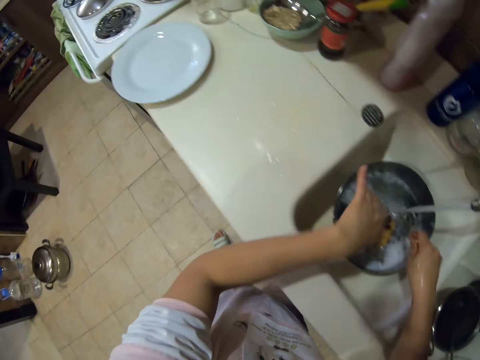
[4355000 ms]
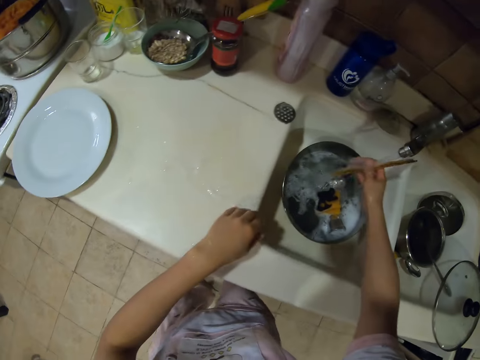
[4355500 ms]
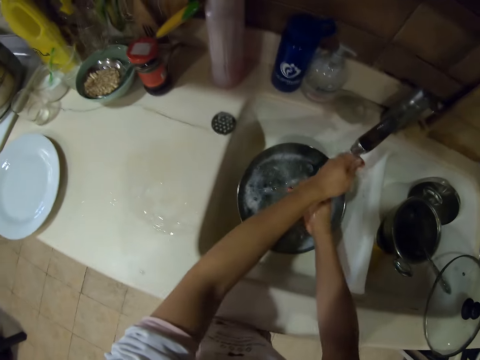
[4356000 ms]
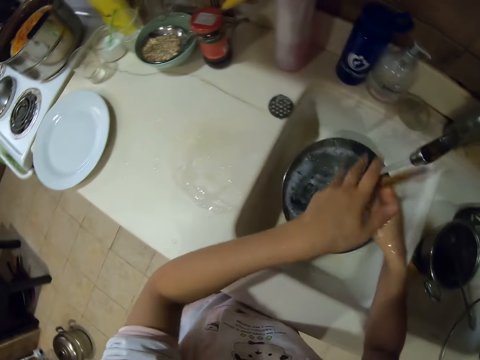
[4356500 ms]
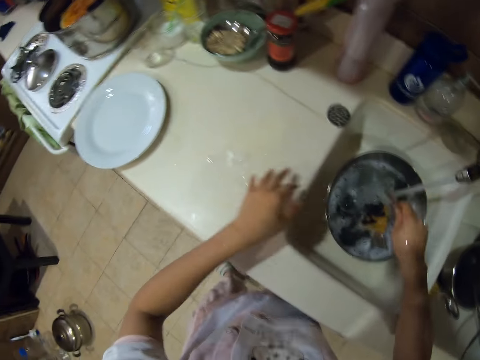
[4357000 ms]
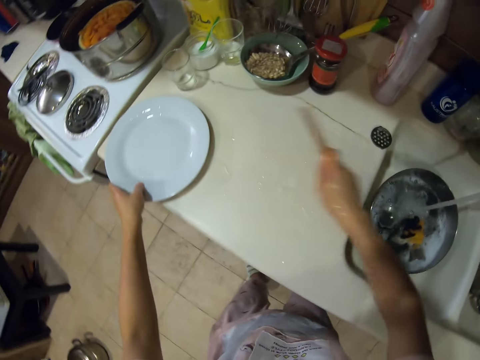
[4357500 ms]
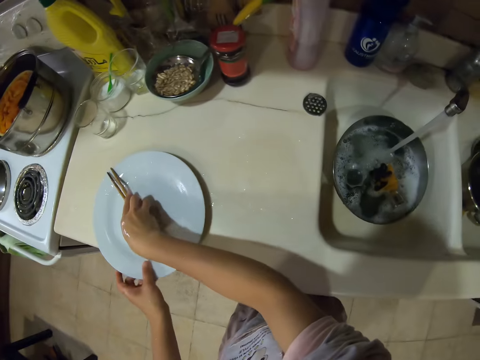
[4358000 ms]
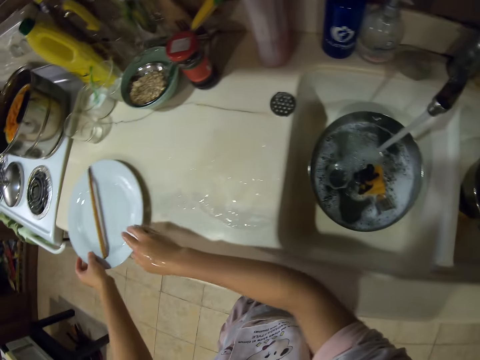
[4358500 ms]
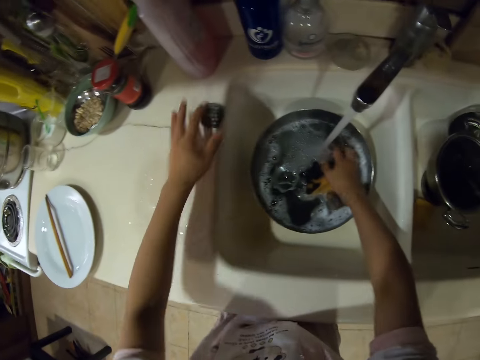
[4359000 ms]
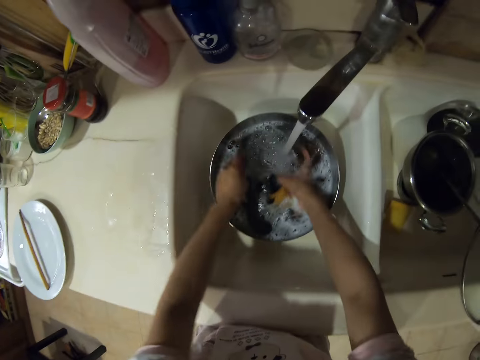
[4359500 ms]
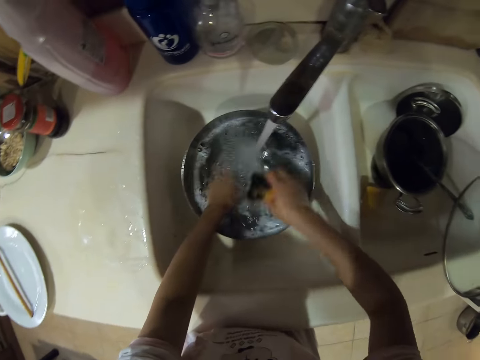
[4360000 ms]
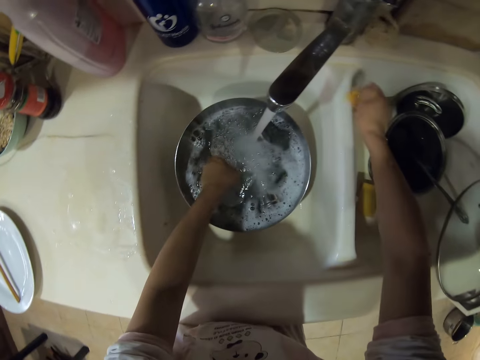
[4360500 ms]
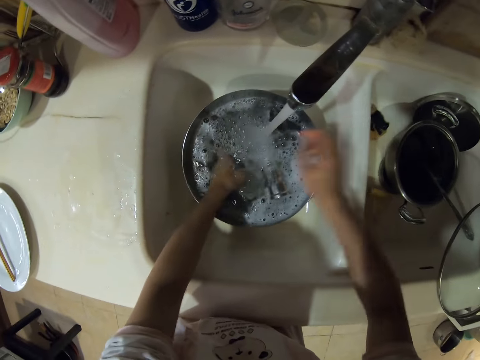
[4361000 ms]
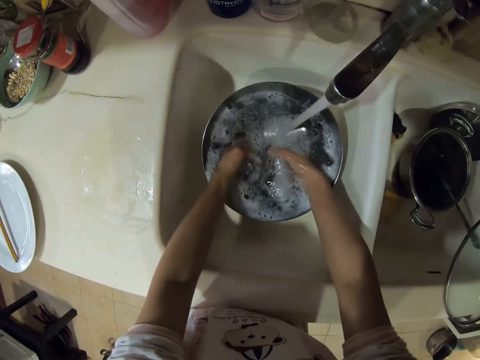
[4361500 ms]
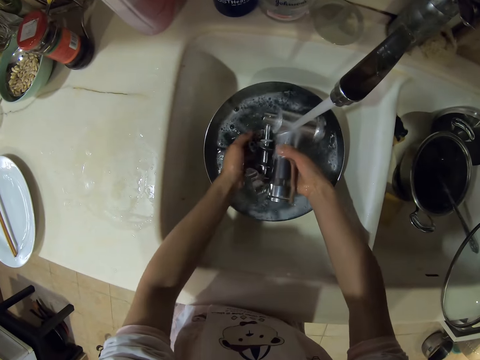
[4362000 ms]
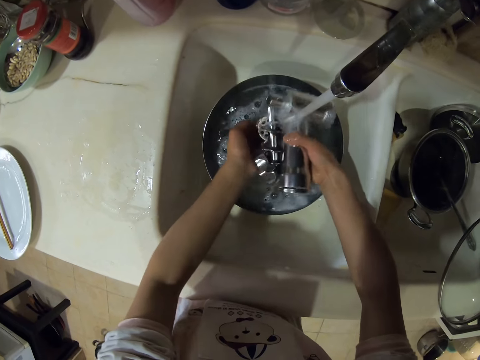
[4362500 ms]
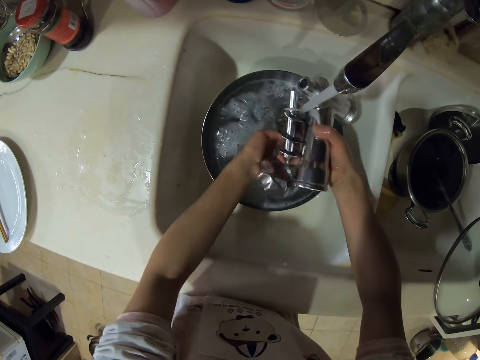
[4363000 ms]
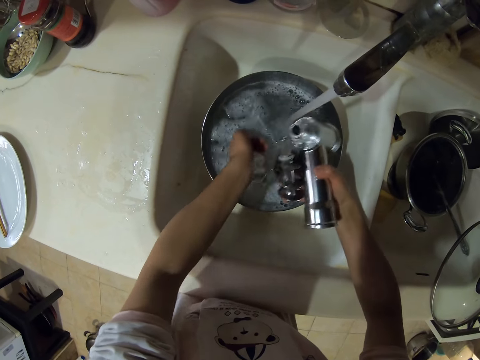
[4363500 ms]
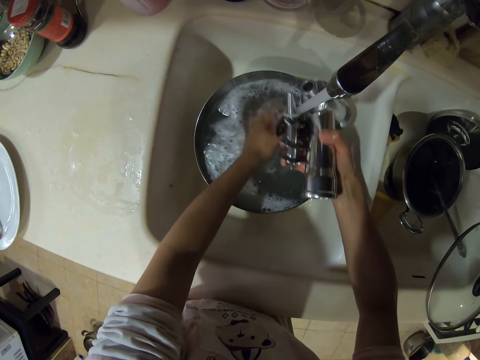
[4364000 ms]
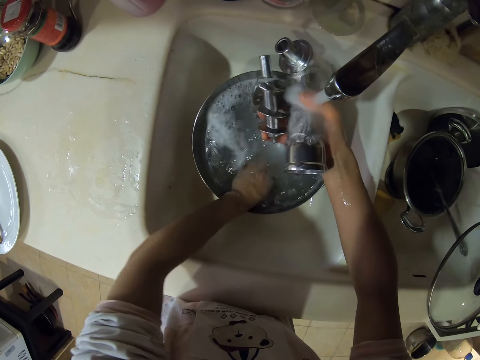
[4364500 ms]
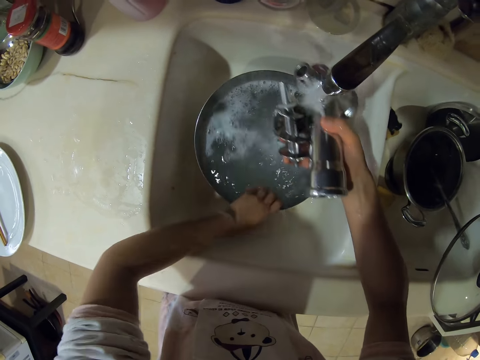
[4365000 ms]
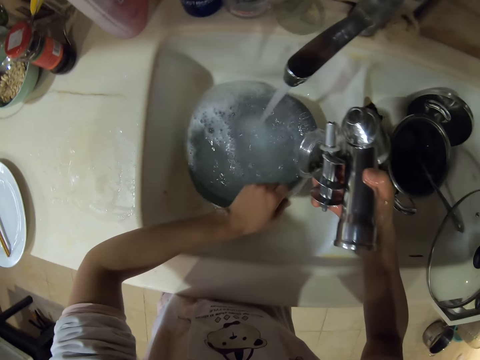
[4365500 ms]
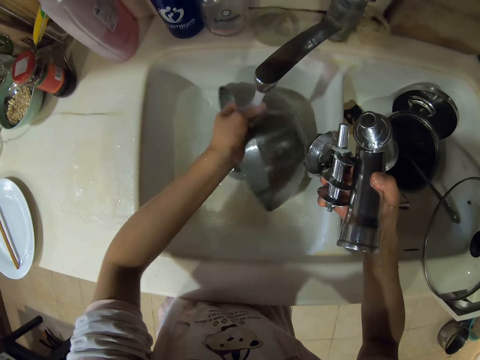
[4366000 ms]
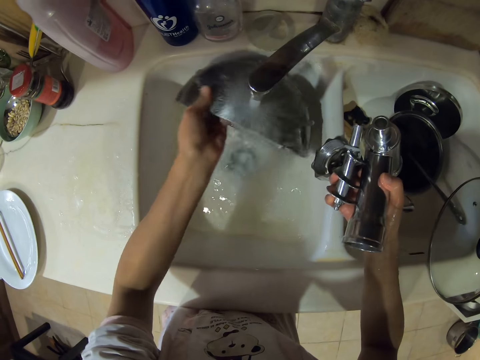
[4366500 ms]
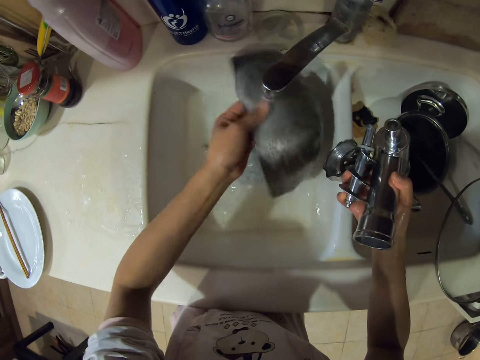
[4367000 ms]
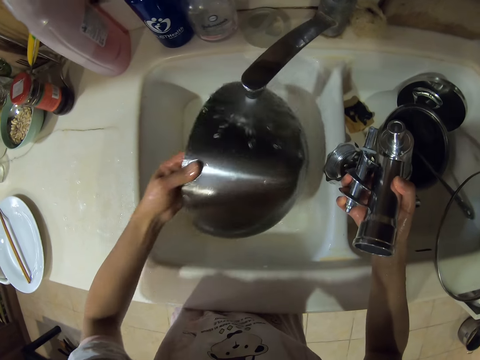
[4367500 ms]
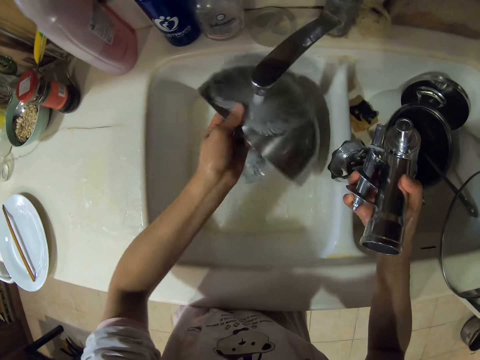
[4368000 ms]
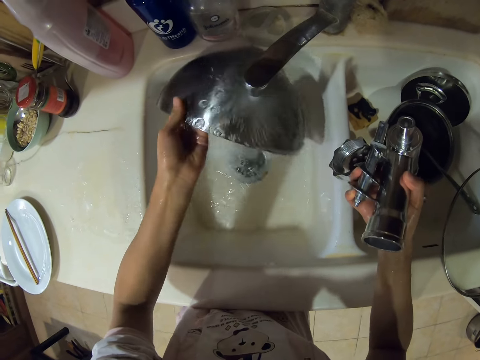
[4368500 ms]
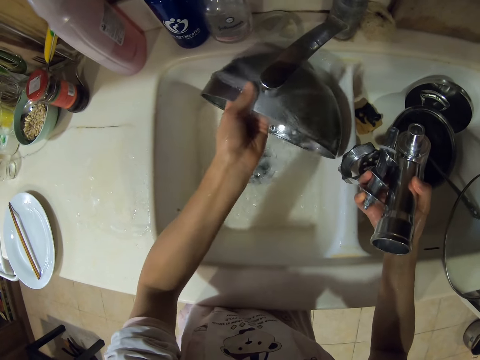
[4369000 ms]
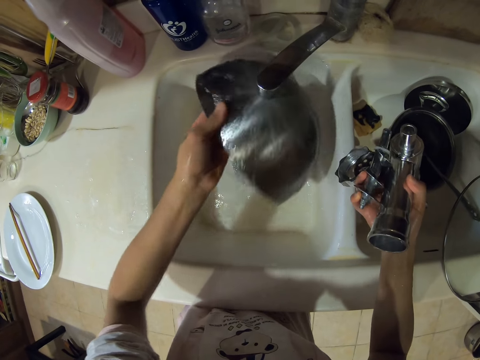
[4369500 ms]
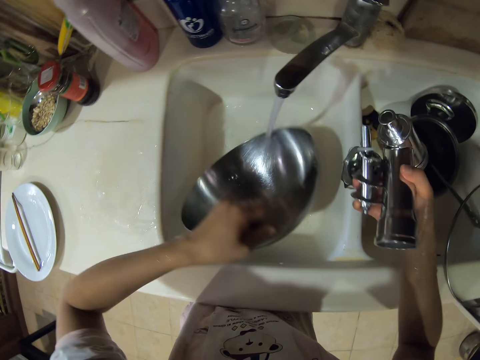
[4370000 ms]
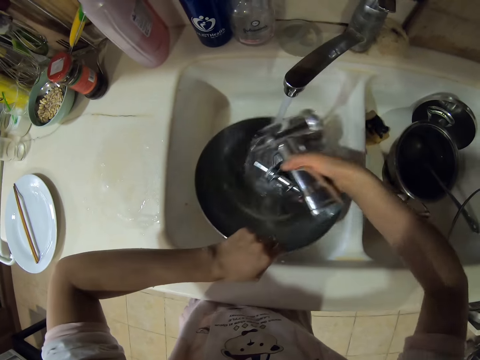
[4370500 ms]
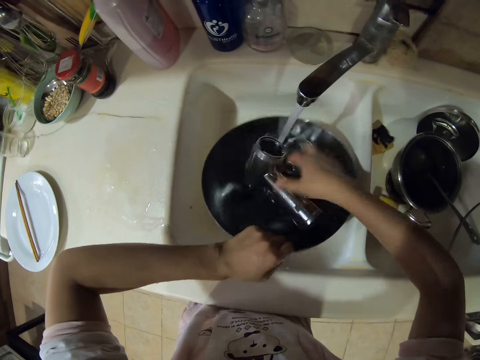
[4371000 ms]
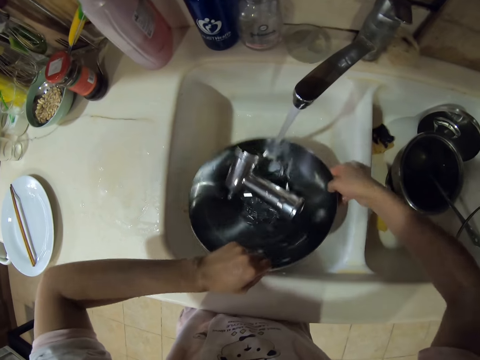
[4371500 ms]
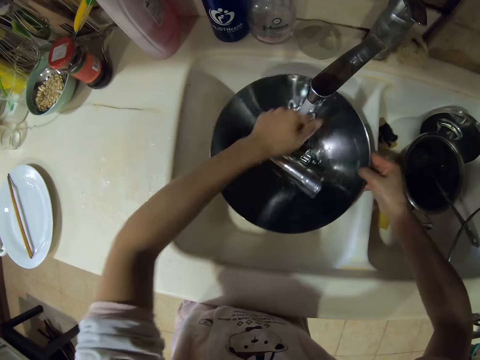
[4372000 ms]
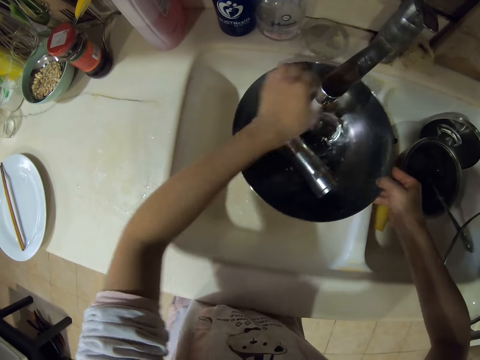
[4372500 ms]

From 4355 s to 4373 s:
The camera wearer puts the chopsticks on the plate. They take the blade. They put the sponge in the other sink. They rinse the parts of the meat grinder body. They pour water. They rinse the basin. They put the parts of the meat grinder body in the basin.

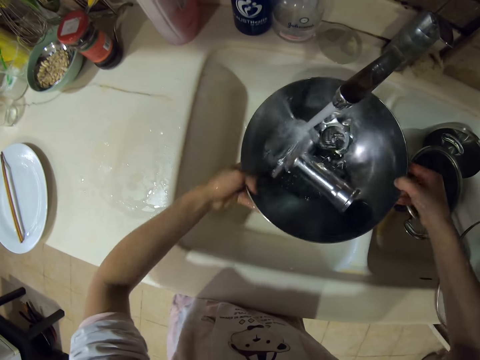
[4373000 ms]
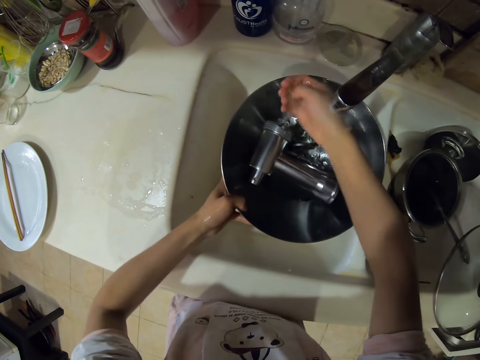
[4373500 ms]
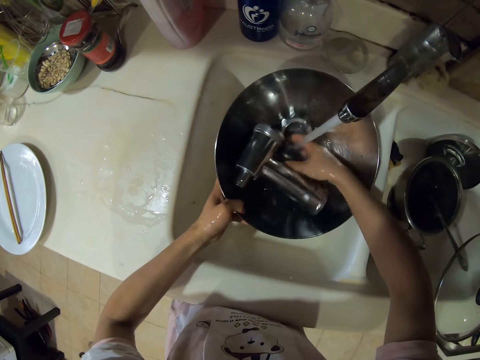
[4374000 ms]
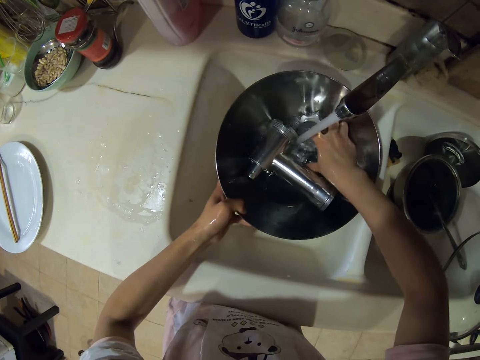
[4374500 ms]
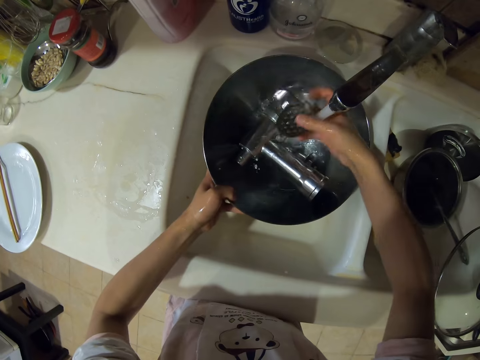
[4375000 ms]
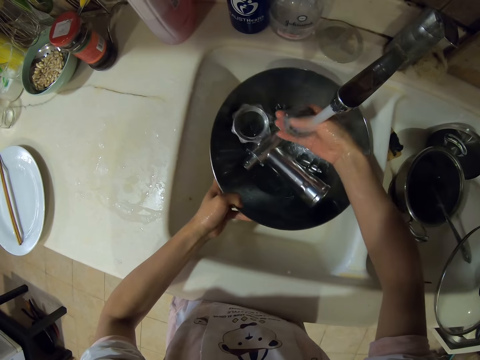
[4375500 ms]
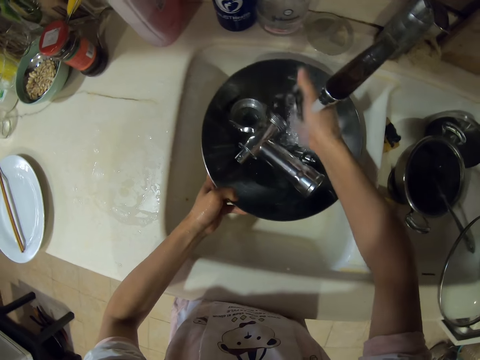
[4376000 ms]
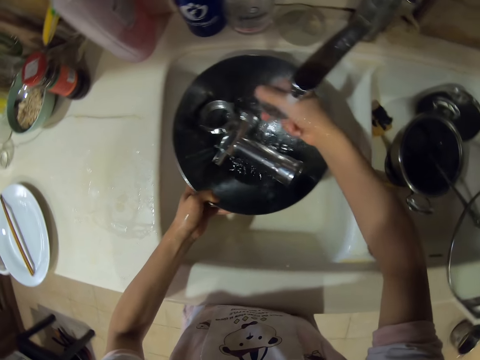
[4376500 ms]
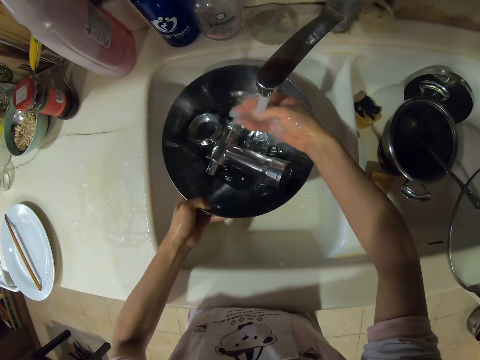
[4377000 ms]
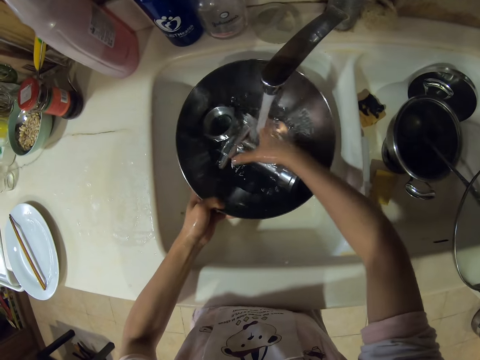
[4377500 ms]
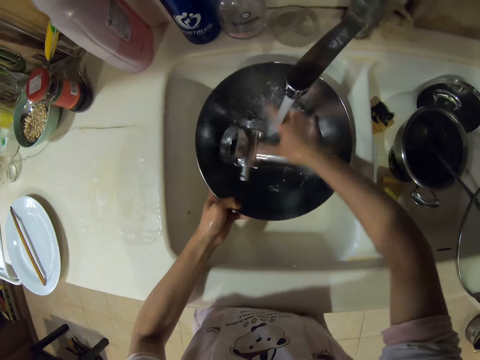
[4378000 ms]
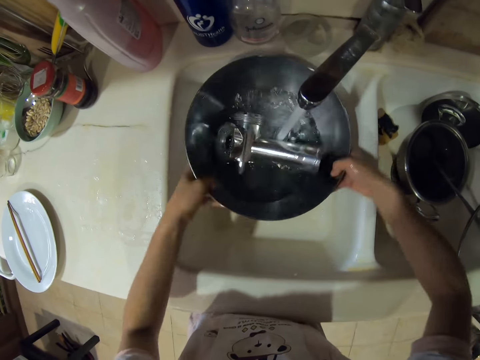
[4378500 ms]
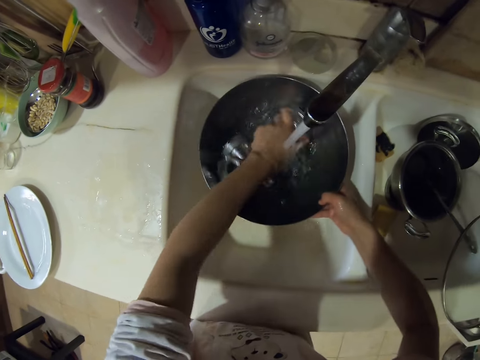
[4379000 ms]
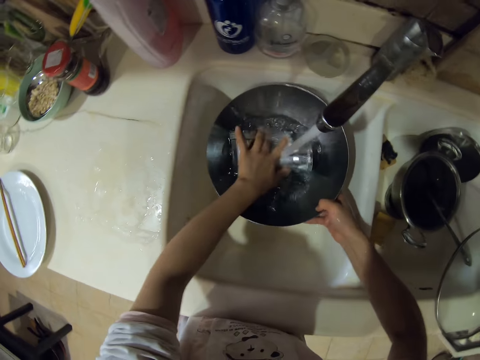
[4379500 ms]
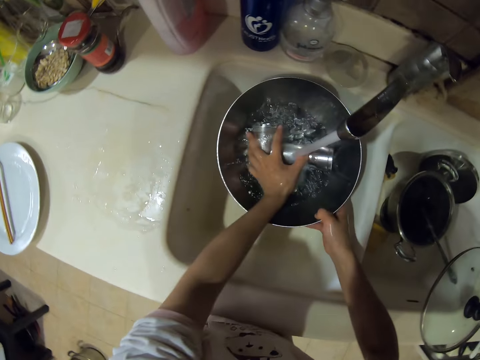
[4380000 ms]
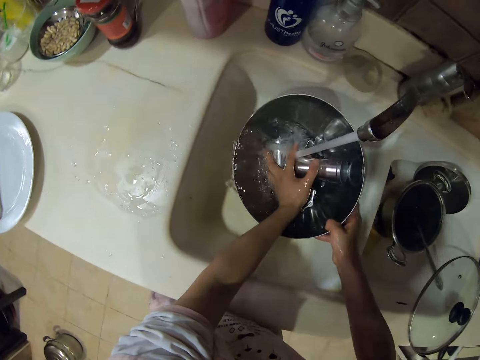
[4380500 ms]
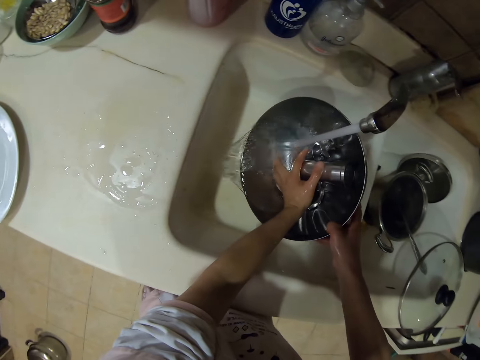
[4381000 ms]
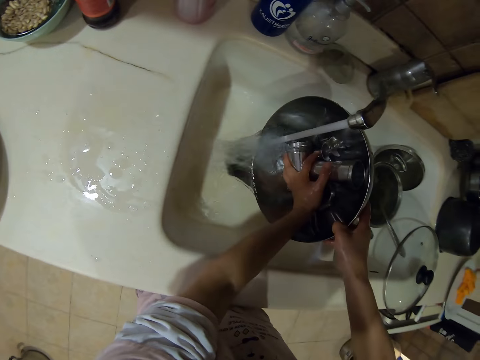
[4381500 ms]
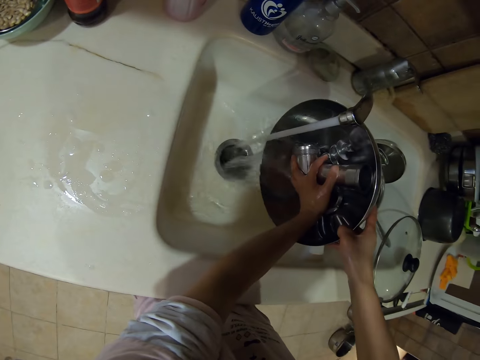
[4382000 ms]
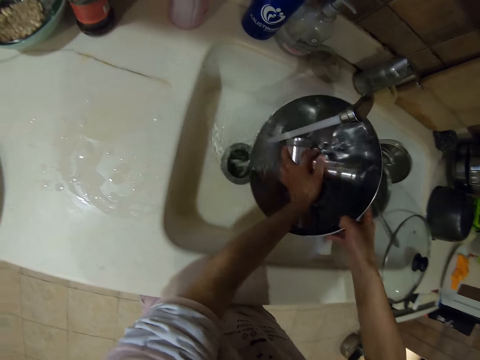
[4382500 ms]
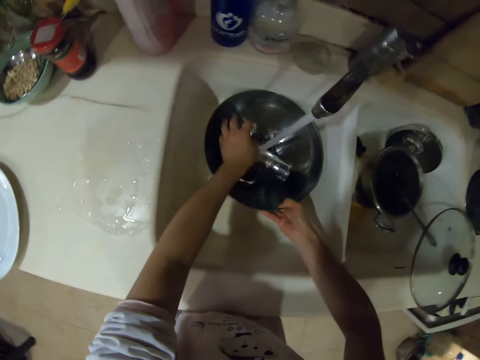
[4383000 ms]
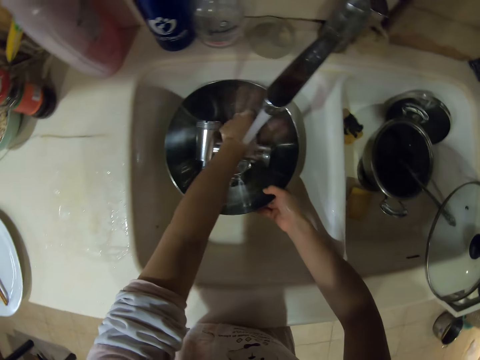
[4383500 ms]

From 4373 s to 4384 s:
The camera wearer rinses the parts of the meat grinder body. They pour water.
